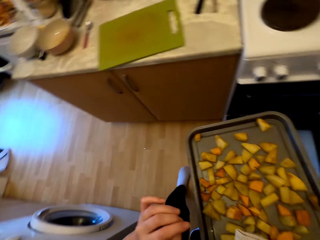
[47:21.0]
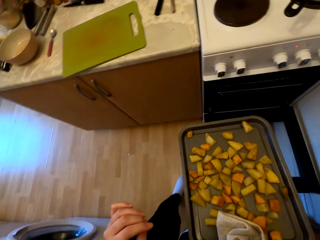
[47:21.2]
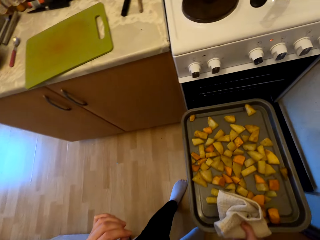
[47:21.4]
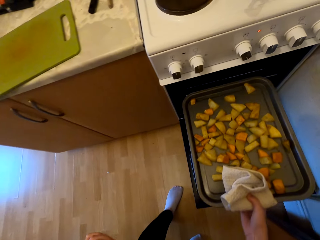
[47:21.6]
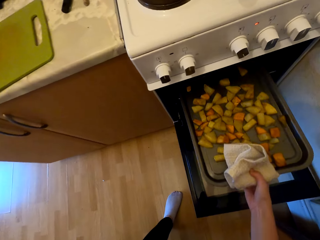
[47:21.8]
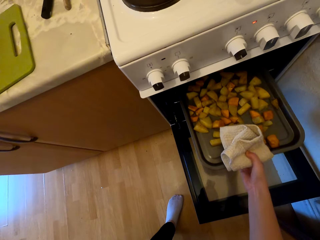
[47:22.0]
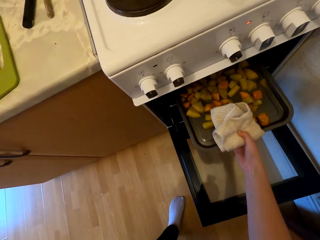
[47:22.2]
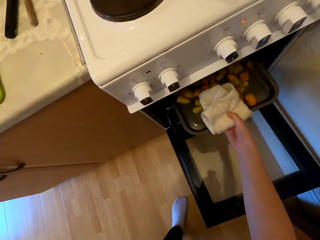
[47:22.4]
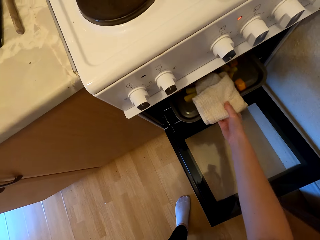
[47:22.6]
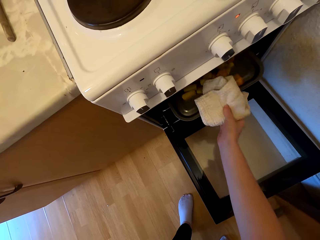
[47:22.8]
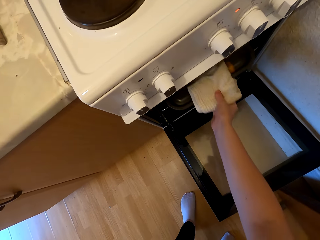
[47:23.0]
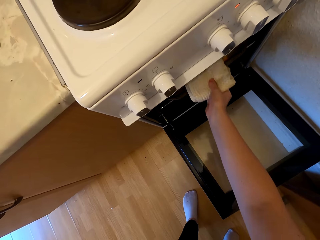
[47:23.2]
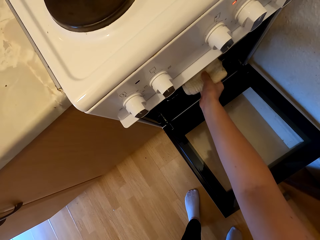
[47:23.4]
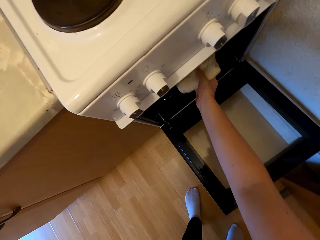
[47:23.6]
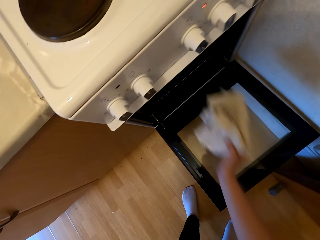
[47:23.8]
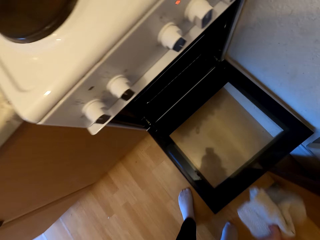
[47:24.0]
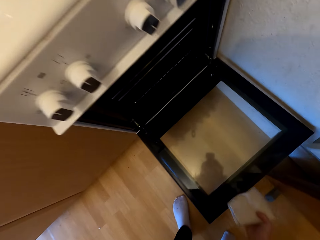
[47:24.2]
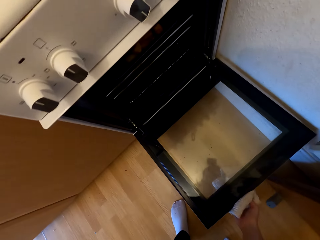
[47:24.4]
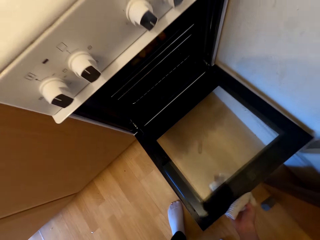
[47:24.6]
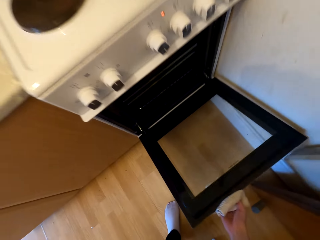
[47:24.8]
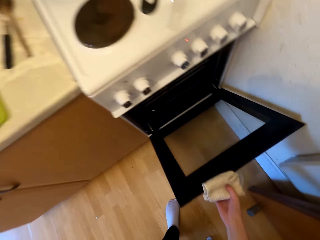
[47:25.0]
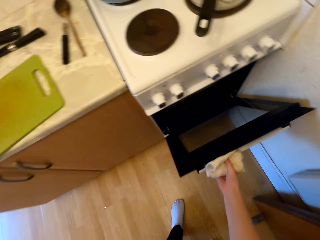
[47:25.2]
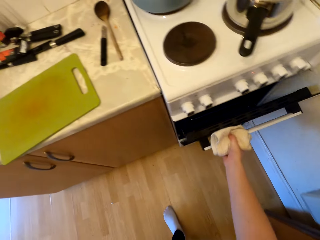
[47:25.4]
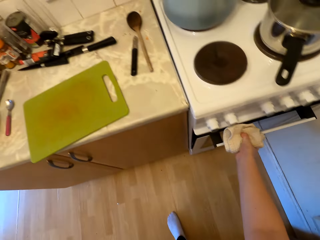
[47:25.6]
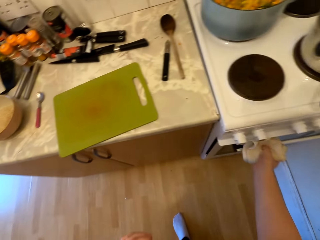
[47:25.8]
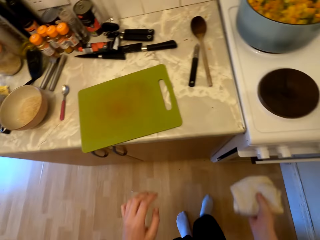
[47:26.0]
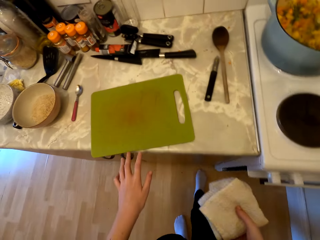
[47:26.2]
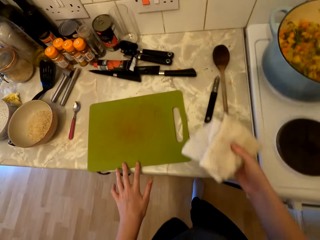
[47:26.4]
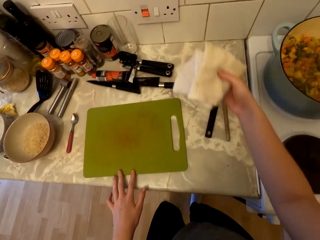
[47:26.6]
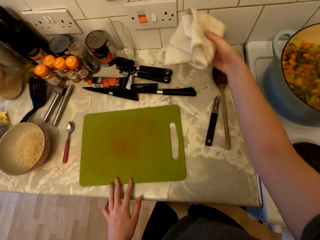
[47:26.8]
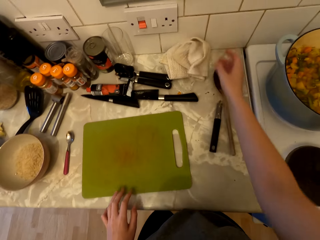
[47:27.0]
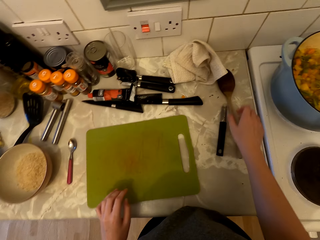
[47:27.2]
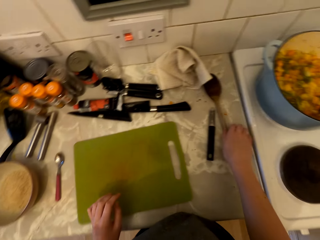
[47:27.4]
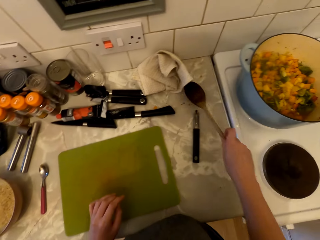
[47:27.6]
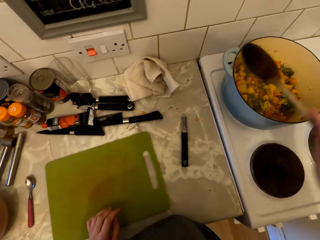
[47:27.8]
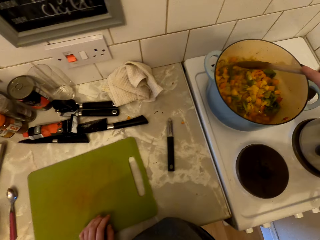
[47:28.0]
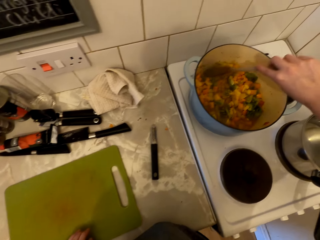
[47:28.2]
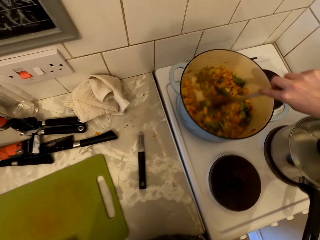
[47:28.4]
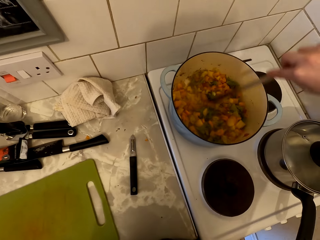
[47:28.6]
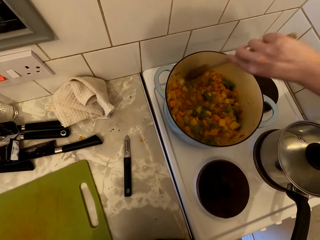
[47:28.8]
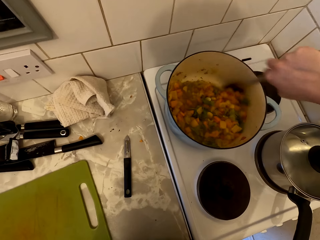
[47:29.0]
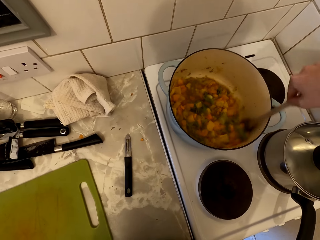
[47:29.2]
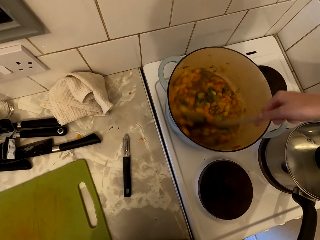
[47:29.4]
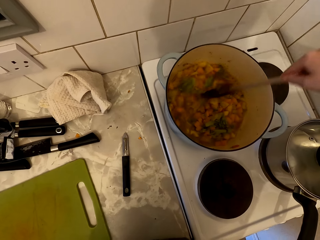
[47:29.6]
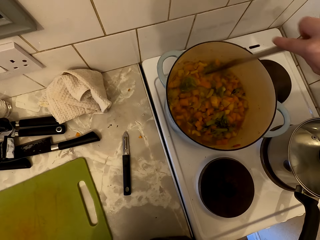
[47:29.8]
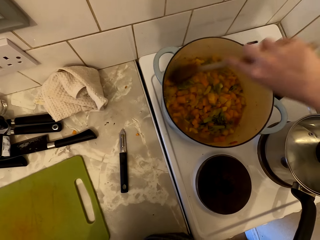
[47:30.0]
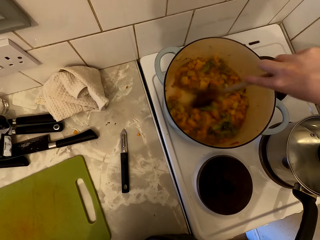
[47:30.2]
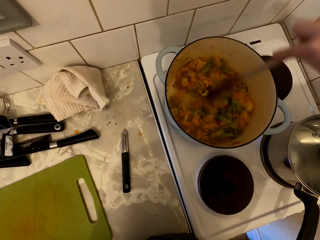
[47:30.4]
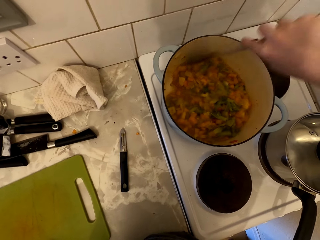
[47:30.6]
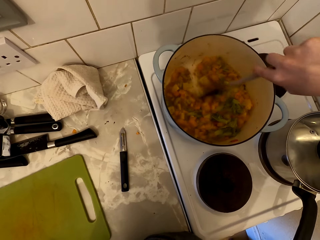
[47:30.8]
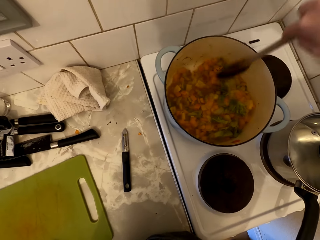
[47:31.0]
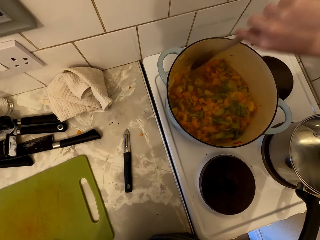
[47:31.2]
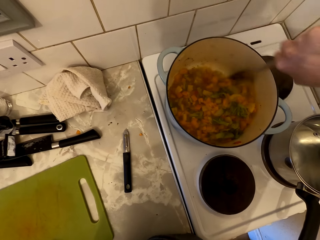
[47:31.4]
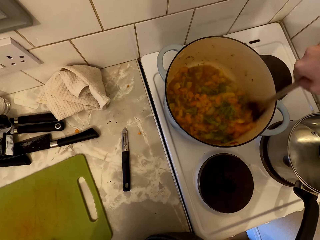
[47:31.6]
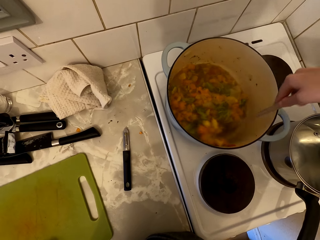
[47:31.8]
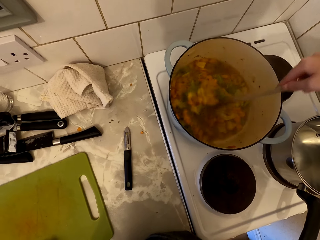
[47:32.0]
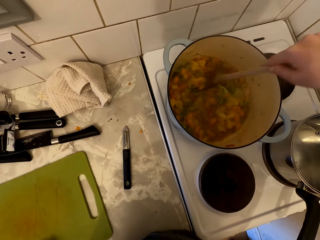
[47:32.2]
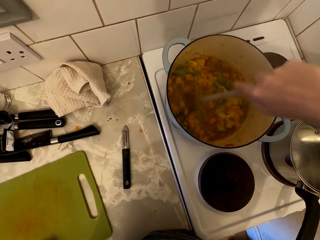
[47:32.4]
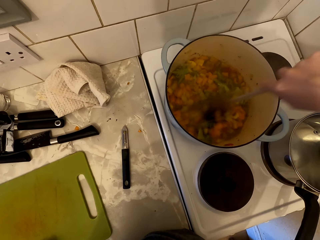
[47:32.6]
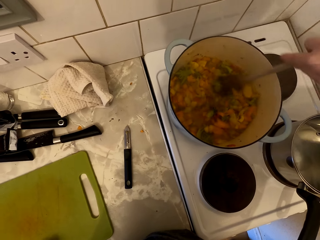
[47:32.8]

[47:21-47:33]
The camera wearer places the tray back in the oven. They close the oven. They put the kitchen towel on the countertop. They pick the cooking stick and stir the food.

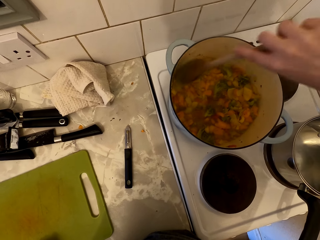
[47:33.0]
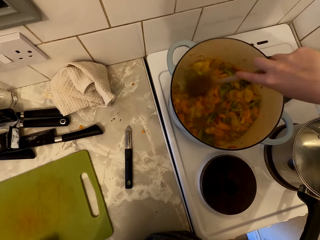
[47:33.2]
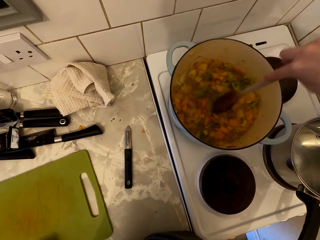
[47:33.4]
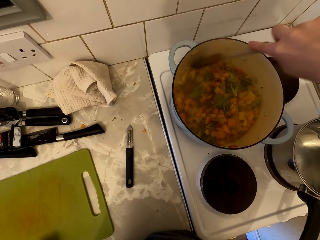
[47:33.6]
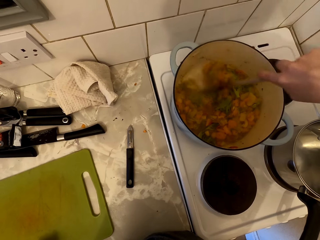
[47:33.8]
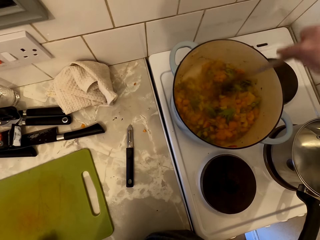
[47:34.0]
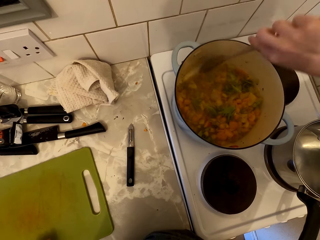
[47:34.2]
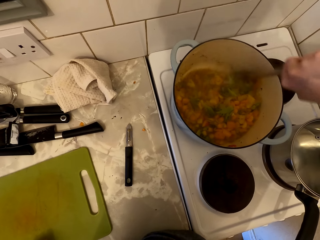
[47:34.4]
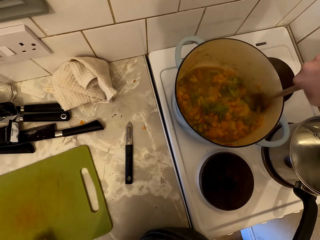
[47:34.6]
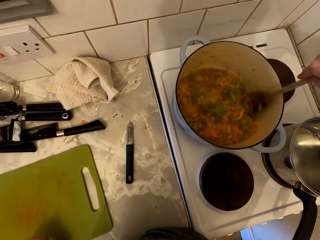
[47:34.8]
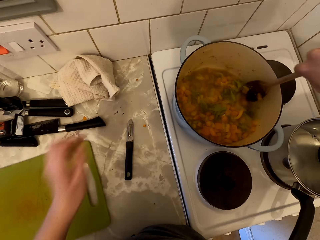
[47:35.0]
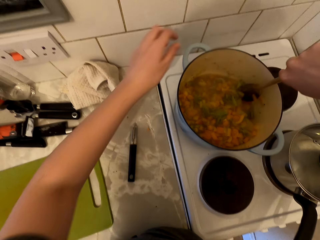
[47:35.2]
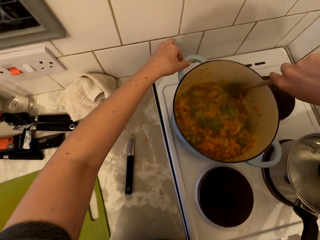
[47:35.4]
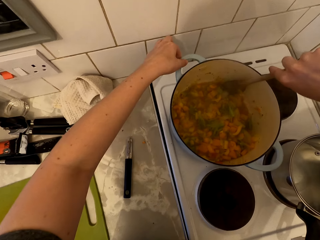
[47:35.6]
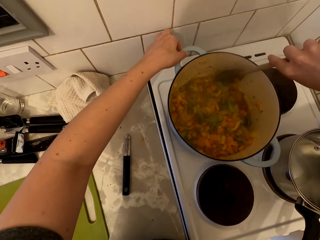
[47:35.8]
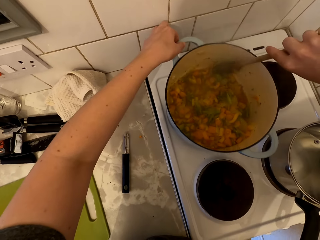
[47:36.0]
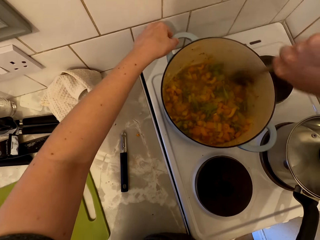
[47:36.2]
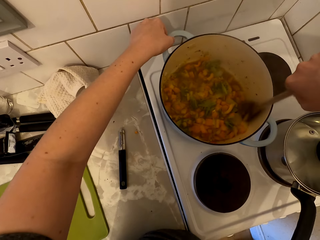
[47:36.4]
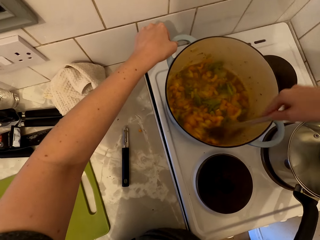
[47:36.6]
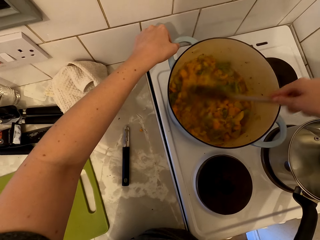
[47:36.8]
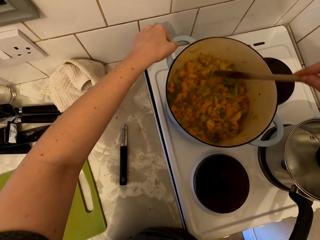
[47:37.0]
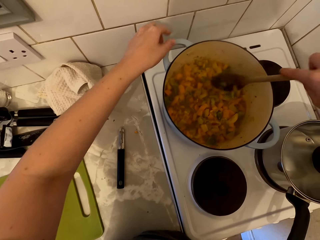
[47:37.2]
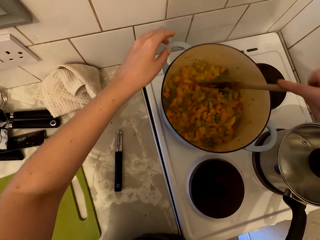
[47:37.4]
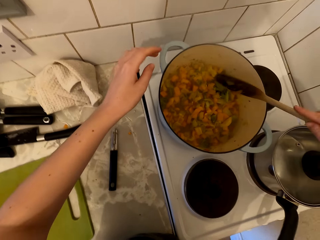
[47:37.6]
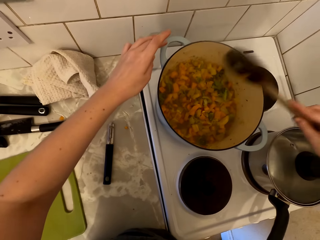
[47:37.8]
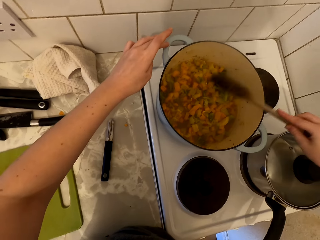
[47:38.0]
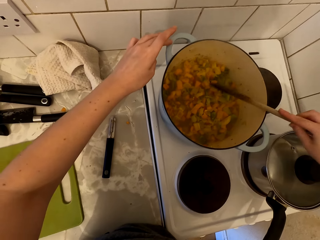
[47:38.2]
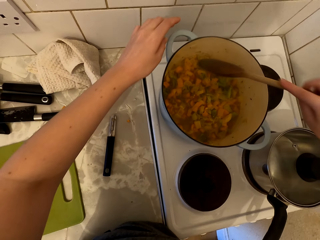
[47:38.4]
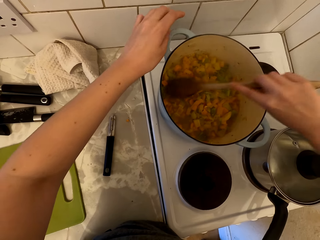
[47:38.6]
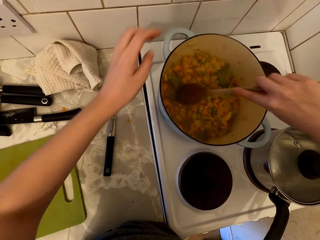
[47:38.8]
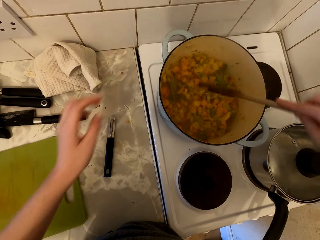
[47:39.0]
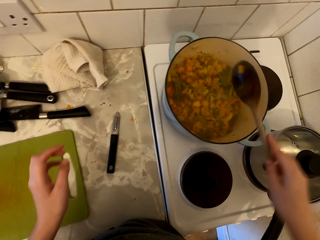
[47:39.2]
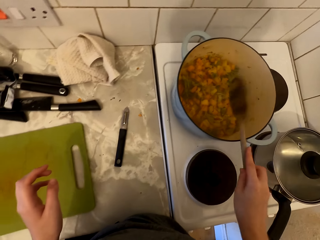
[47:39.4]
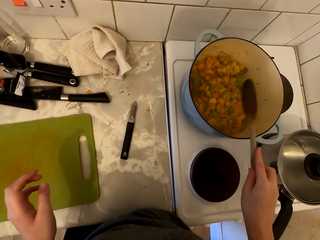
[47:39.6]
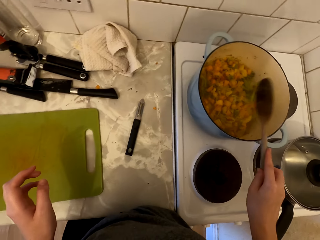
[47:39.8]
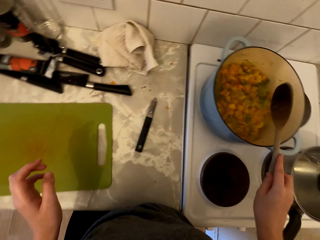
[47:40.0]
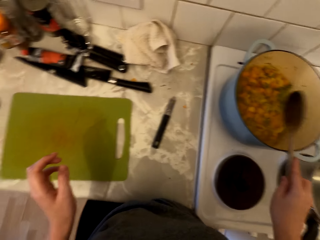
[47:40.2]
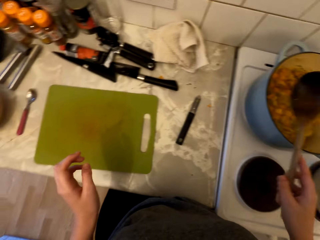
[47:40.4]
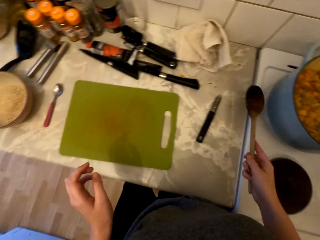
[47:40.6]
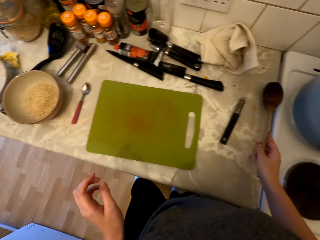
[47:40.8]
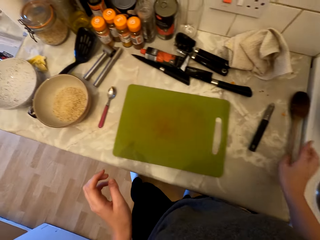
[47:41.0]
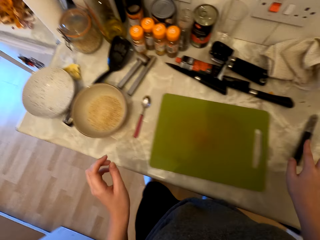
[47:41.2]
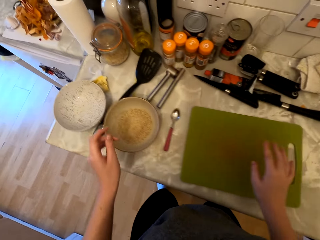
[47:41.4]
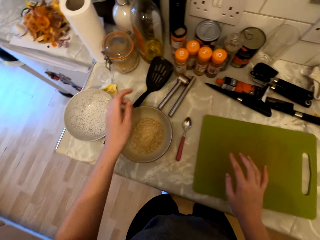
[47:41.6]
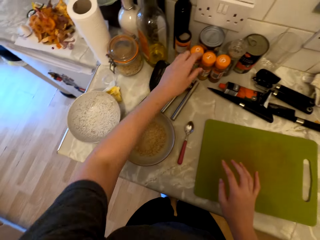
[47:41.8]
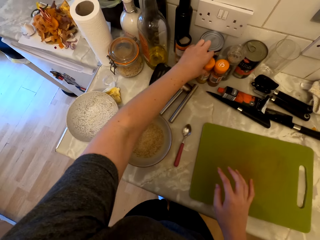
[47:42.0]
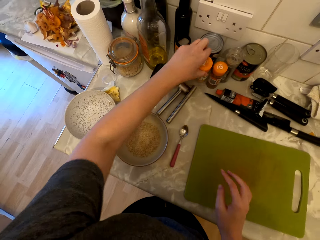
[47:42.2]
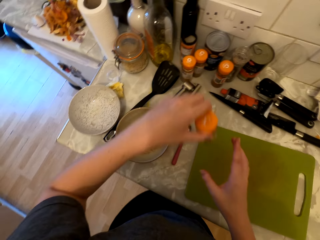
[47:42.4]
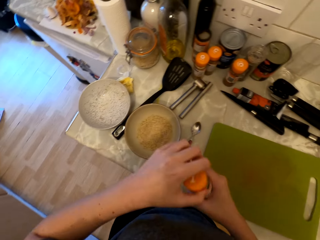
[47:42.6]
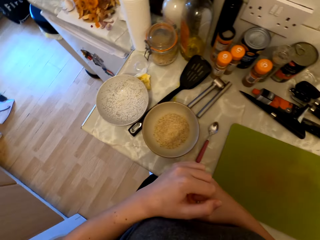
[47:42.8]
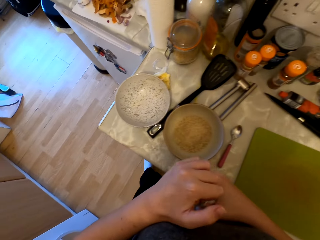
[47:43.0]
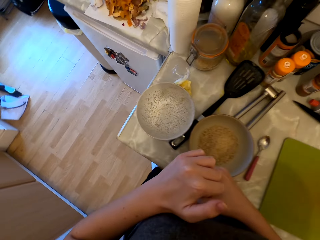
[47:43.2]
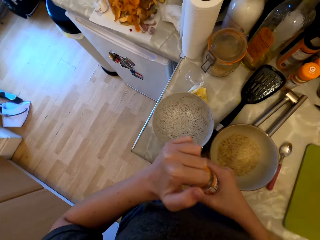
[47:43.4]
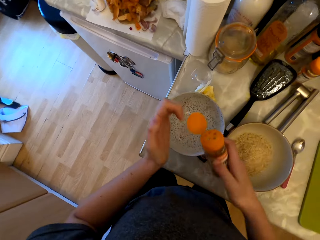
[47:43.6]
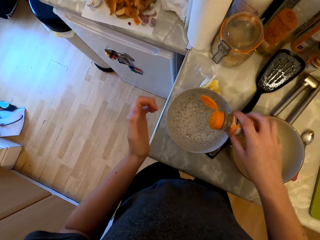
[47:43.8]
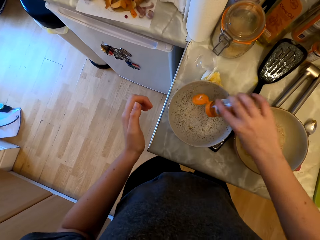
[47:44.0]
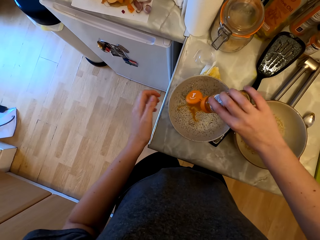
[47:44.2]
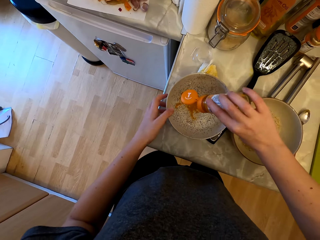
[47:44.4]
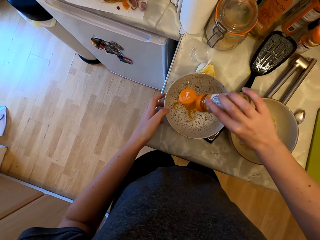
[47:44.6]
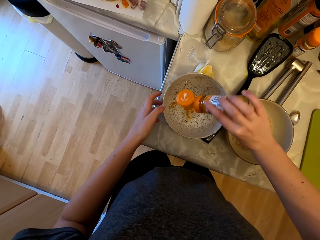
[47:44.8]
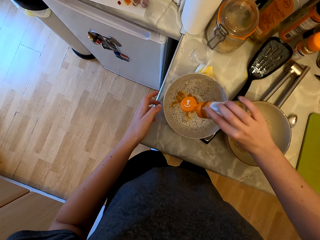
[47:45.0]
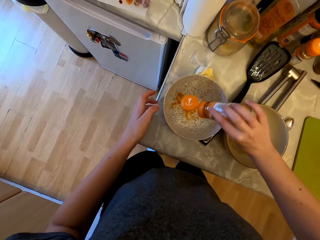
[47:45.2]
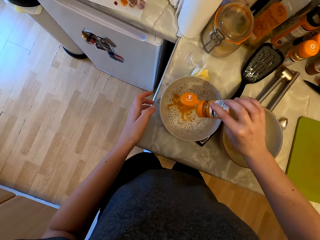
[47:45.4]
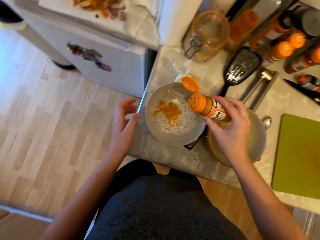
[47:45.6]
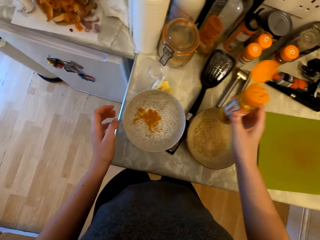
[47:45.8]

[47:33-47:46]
The camera wearer stirs the food. They touch the cooking pan handle. They hit the cooking pan with the cooking stick. They remove the hand from the cooking pan handle. They put the cooking stick on the countertop. They pick a tin of spice. They open the tin of spice. They put the spice of something in the bowl.
